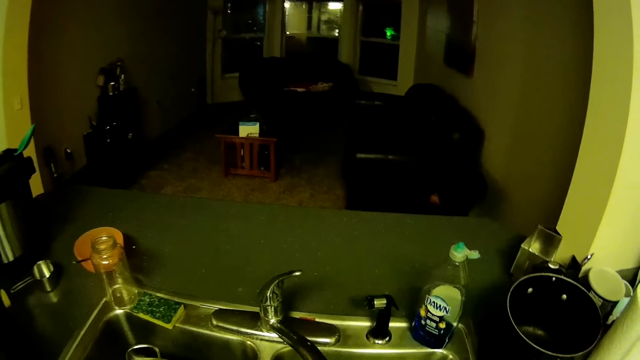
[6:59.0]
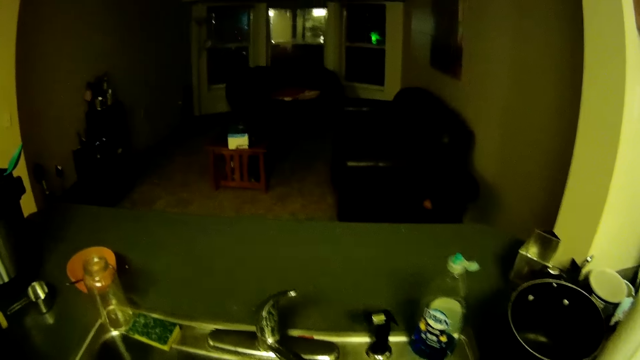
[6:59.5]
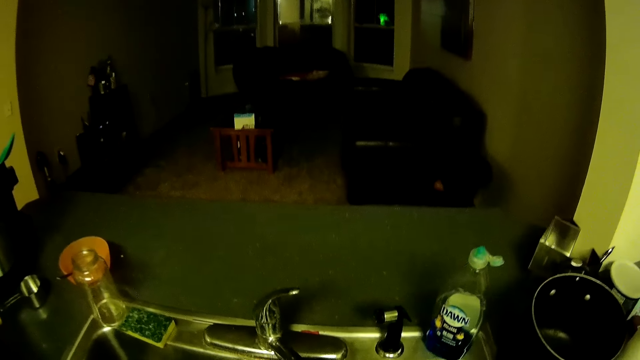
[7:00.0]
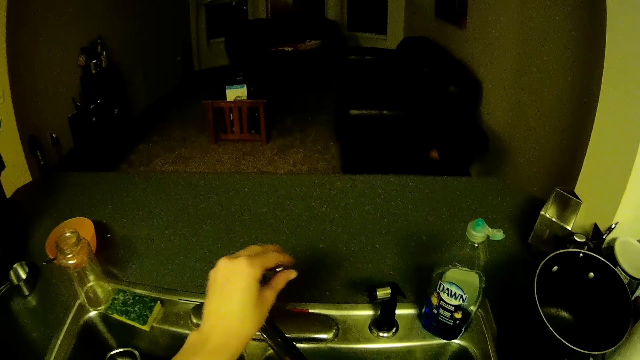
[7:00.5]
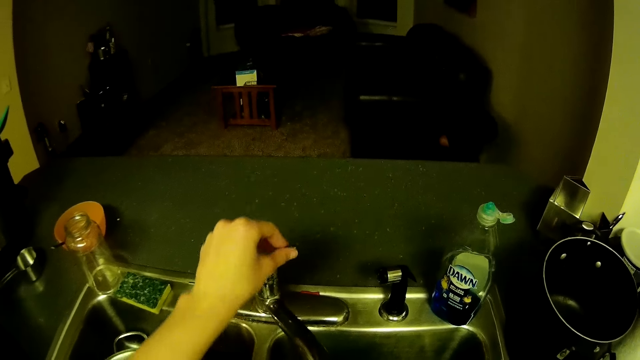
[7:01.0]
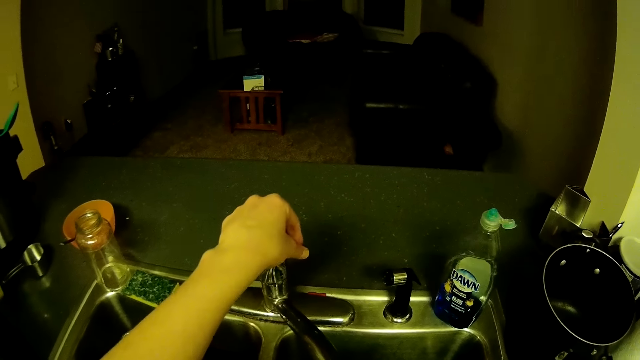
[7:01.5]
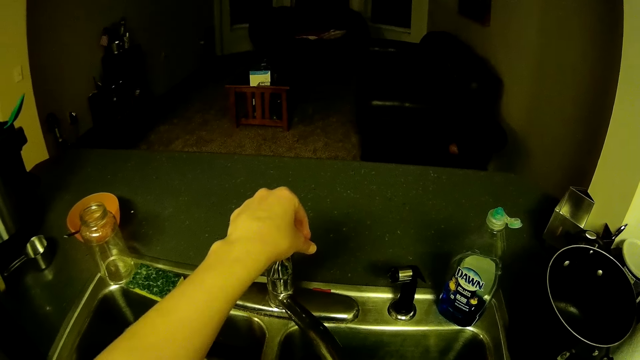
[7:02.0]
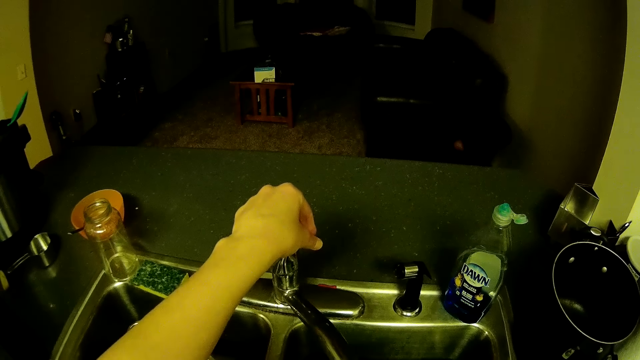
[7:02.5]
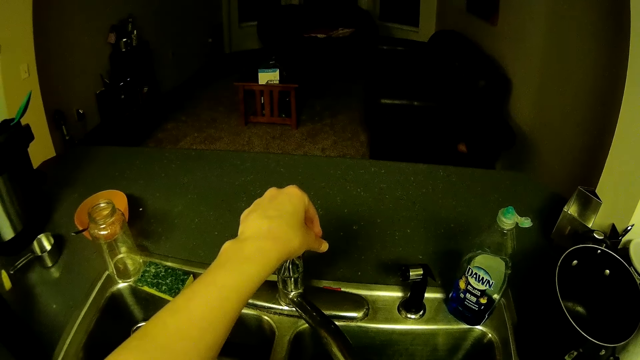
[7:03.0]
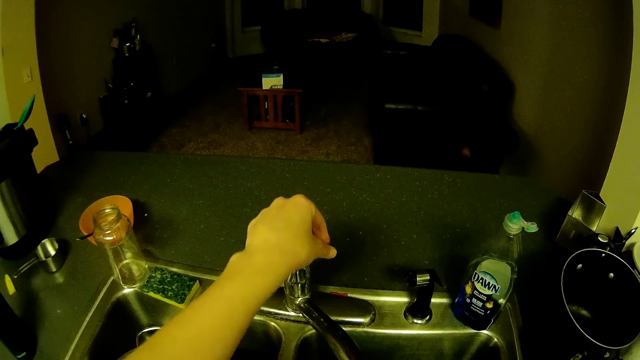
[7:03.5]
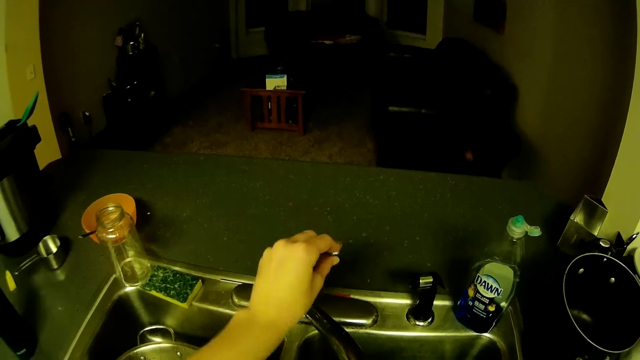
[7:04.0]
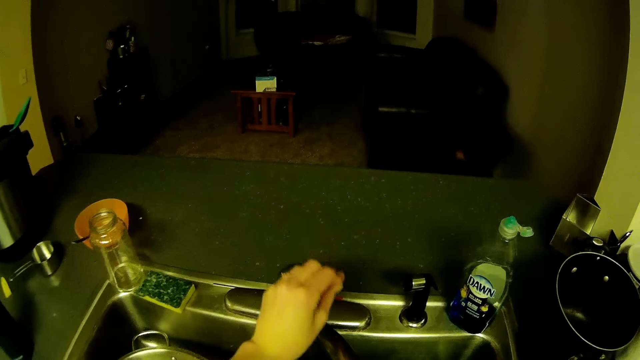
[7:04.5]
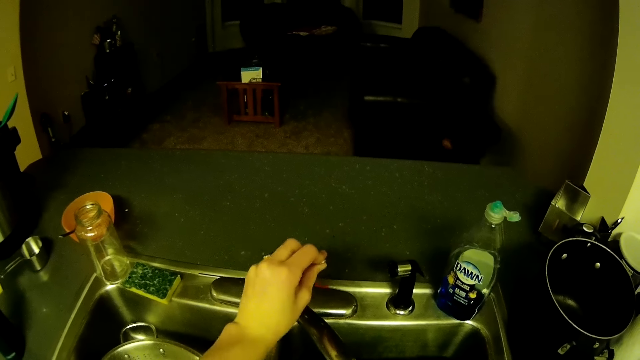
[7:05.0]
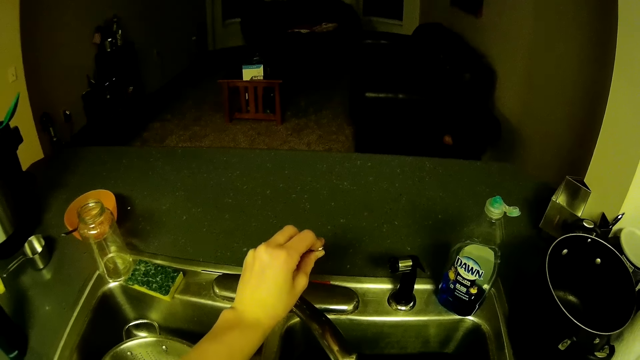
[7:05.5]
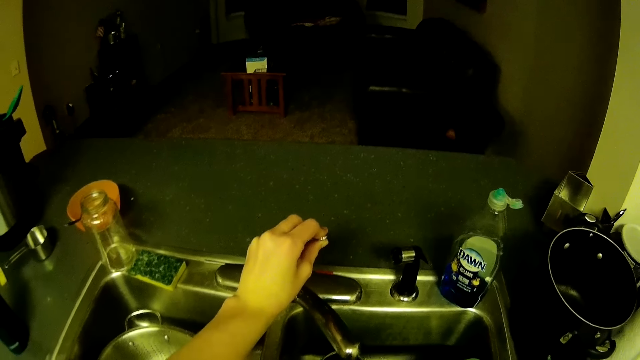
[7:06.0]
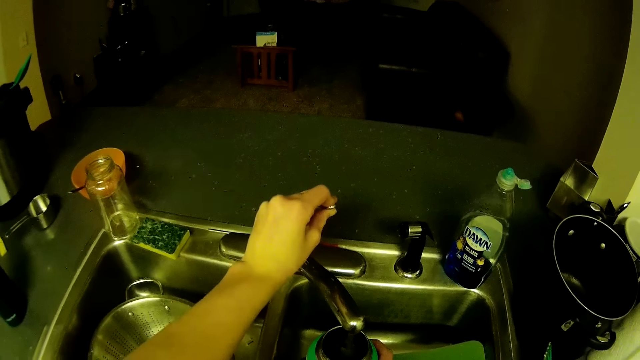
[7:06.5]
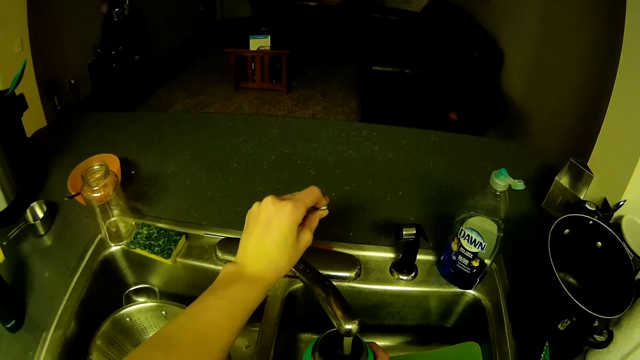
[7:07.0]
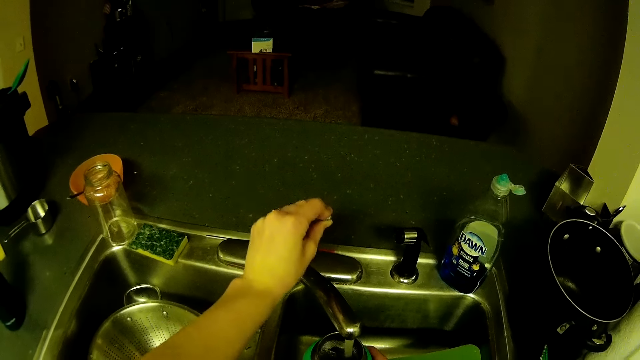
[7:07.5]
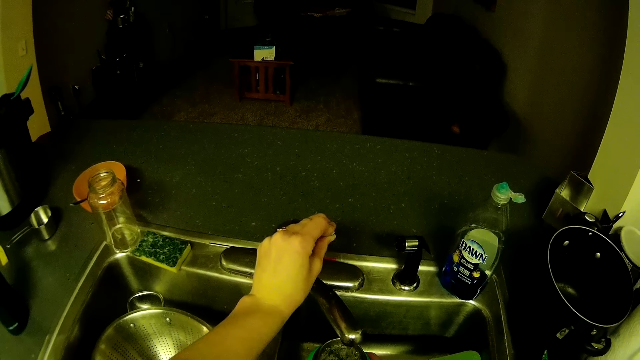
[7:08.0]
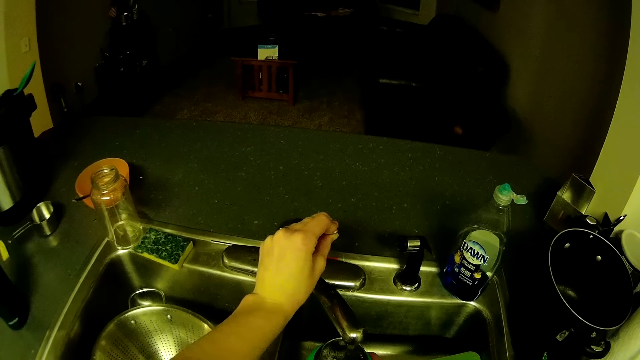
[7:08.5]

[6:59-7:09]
The camera wearer holds the tap with his left hand. He puts water into the water bottle.

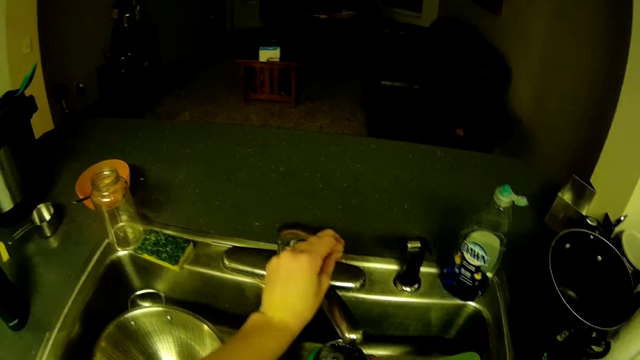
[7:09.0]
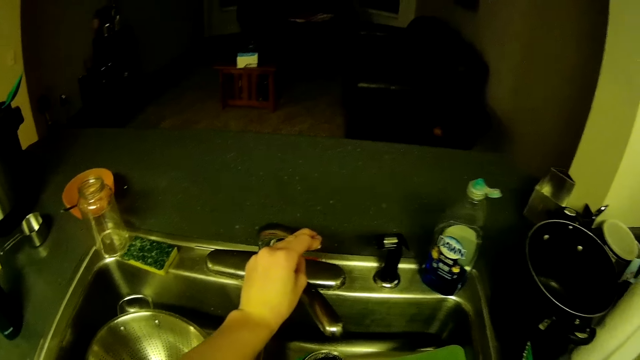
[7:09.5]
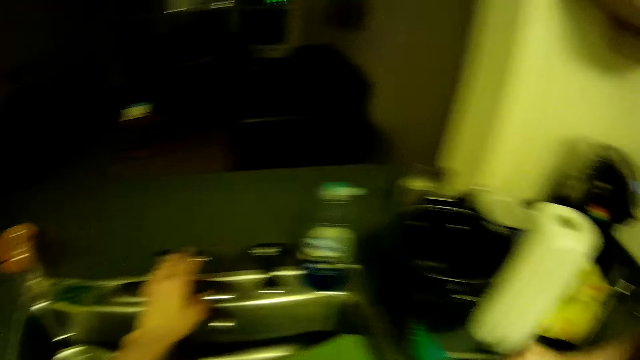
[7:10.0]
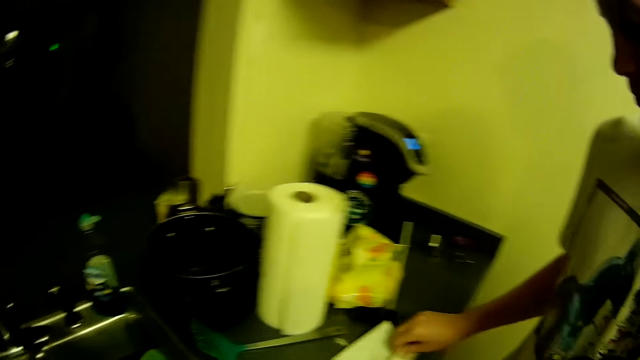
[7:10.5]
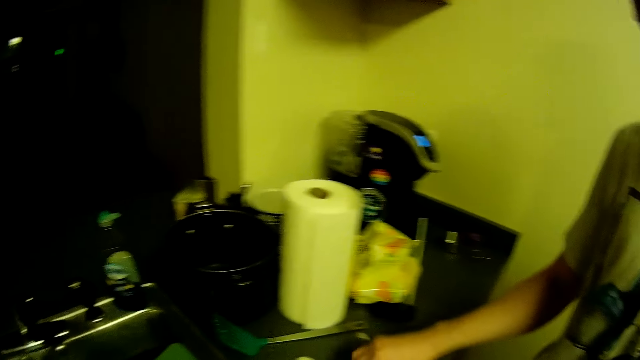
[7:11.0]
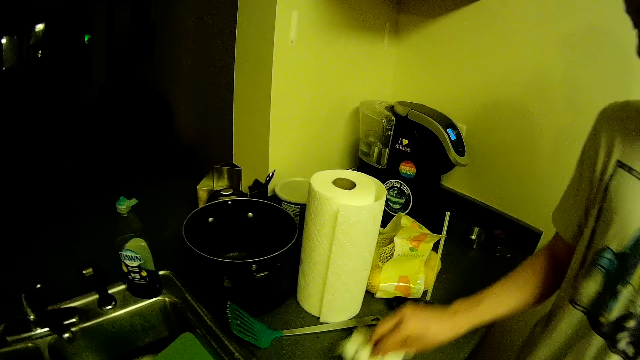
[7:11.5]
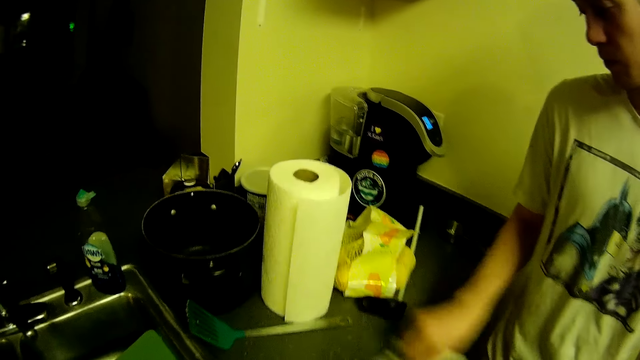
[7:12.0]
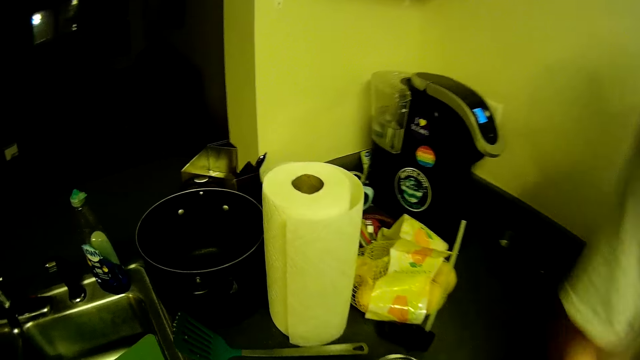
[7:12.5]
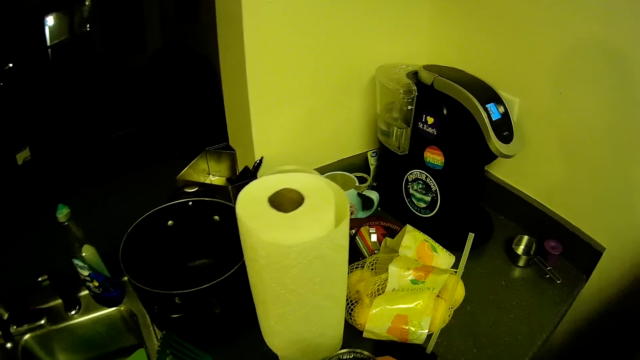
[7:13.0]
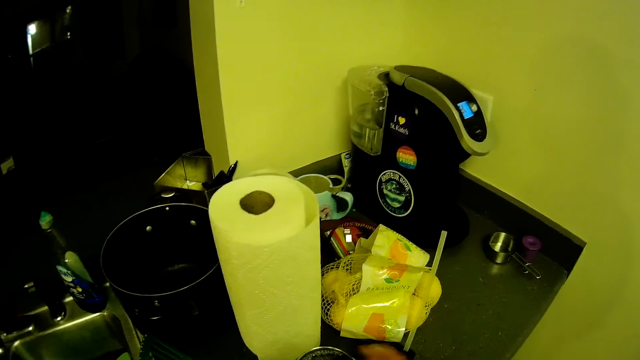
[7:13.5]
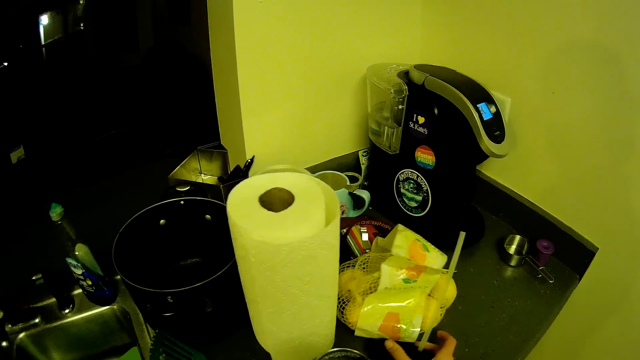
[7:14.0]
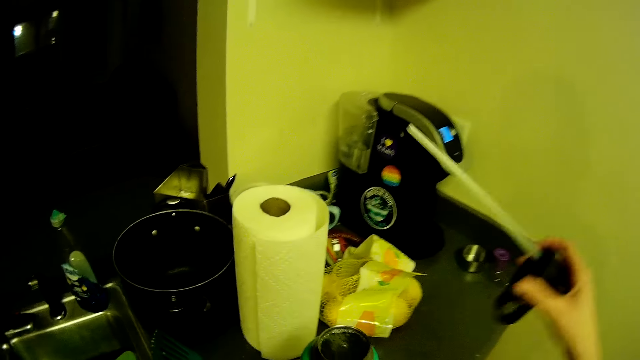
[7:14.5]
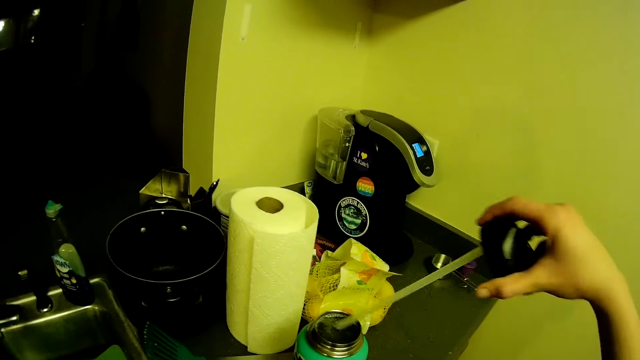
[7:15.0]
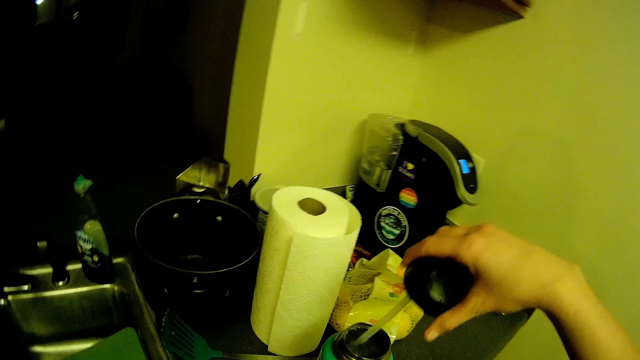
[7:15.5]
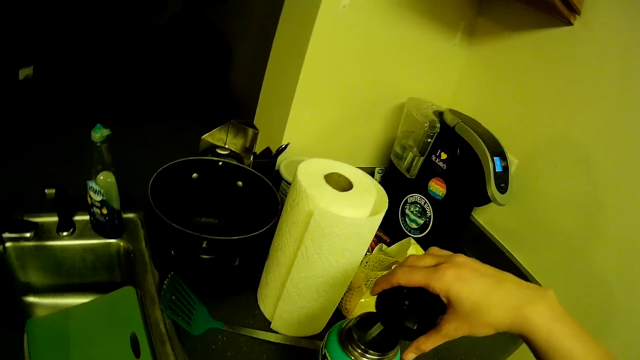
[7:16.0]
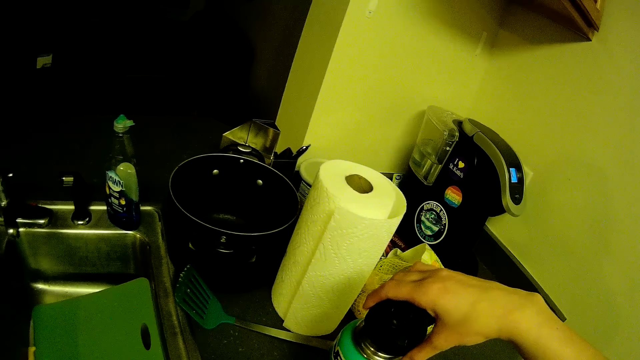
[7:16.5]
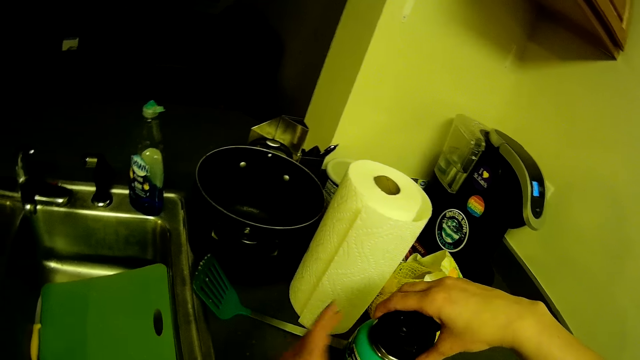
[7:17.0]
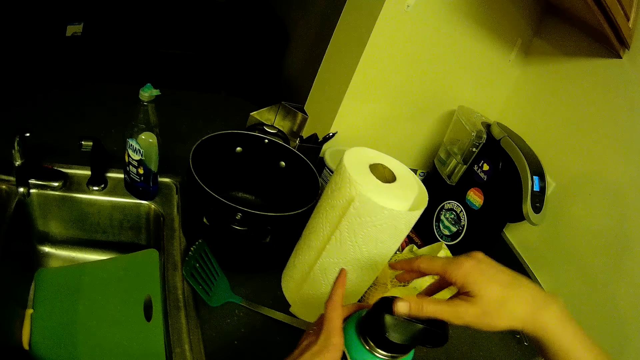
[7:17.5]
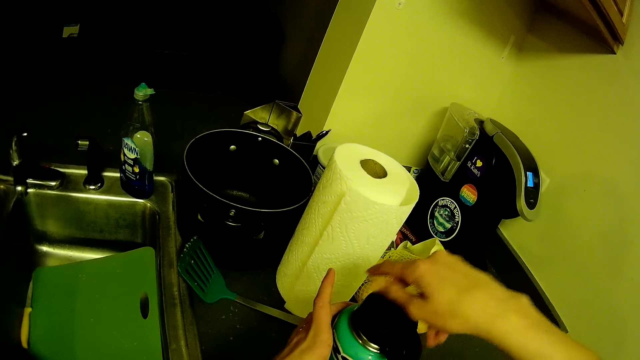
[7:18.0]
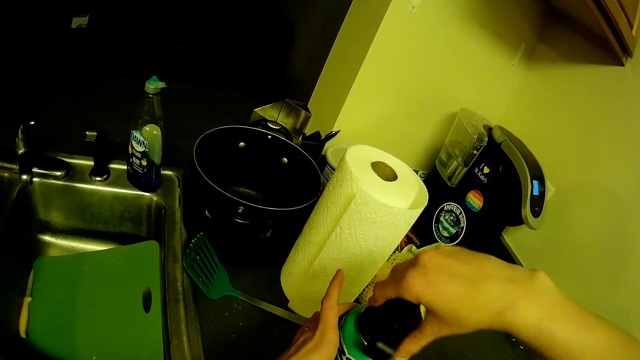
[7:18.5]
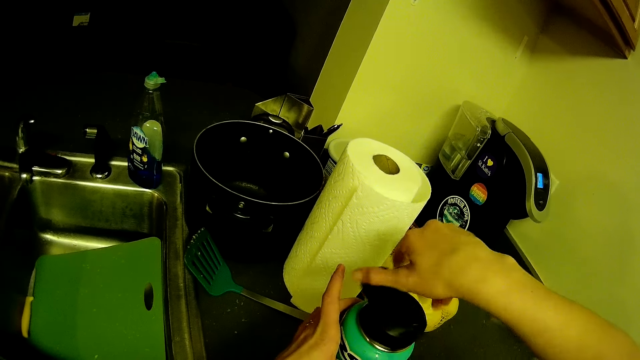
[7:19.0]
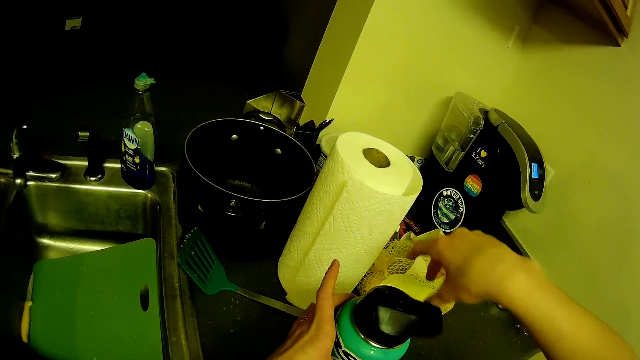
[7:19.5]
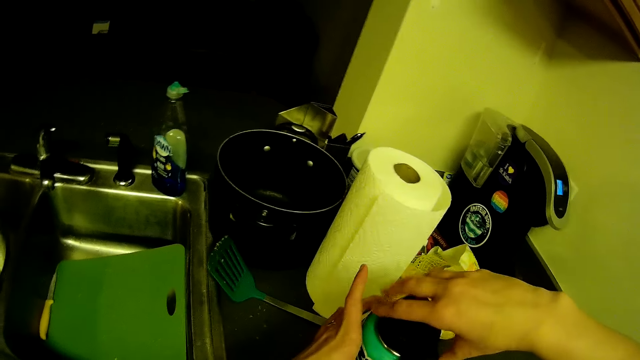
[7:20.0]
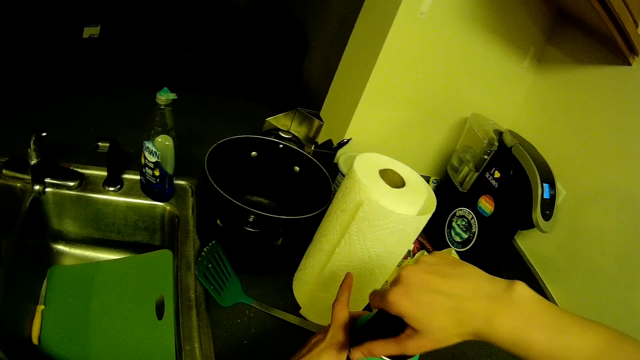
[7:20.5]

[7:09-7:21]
The camera wearer closes the tap with his left hand. He removes his left hand from the tap. He walks in the house. A man picks the tissue from the kitchen countertop with his right hand. The man wipes the kitchen countertop with the tissue in his right hand. The camera wearer drops the water bottle on the kitchen countertop with his right hand. He picks the straw lid of the water bottle from the kitchen countertop with his right hand. He dips the straw lid inside the water bottle with his right hand. He holds the water bottle with his left hand. He closes the water bottle with the straw lid in his right hand.
